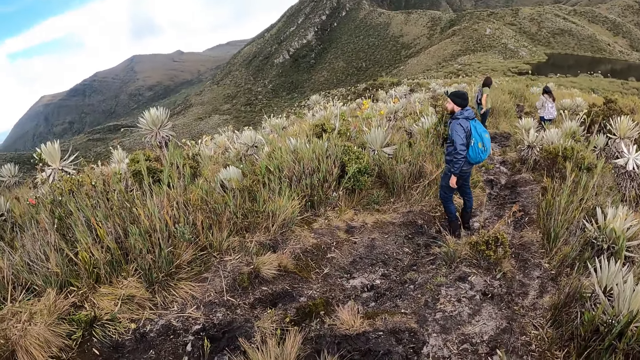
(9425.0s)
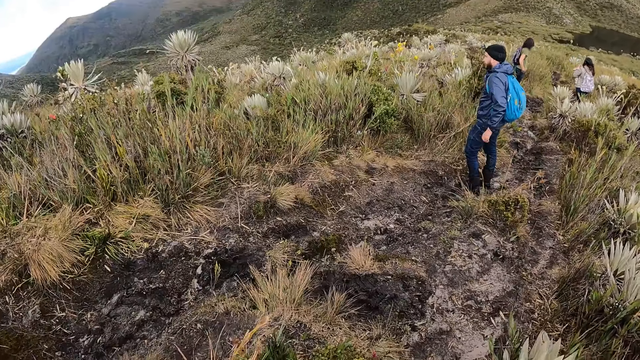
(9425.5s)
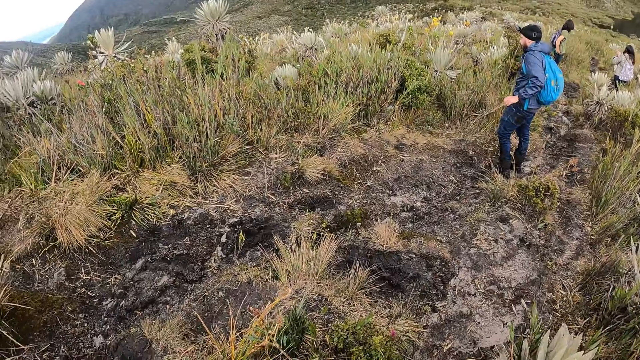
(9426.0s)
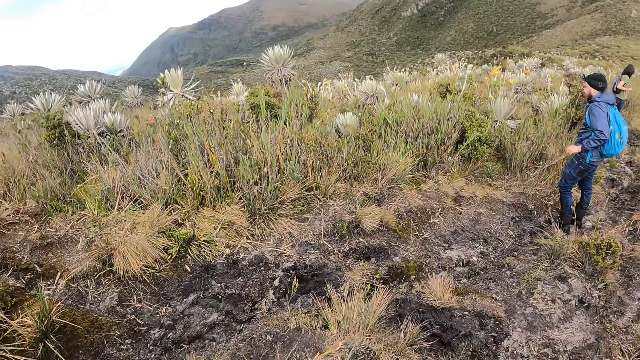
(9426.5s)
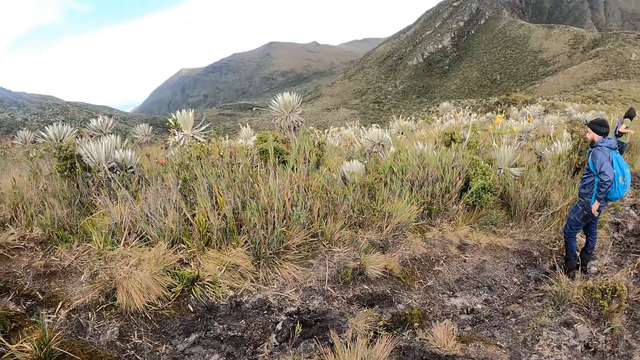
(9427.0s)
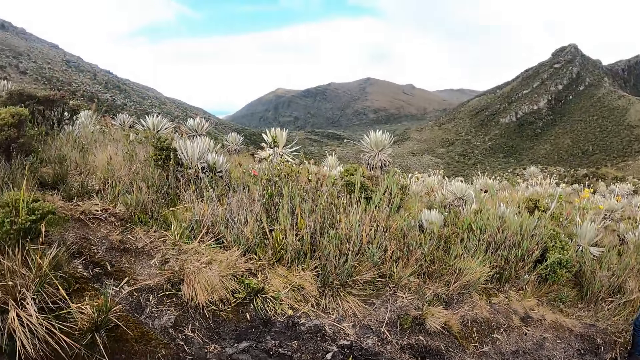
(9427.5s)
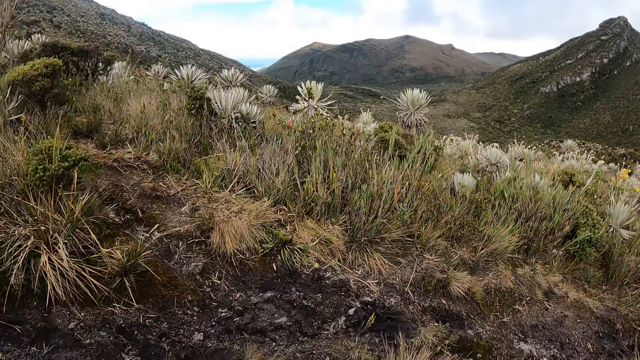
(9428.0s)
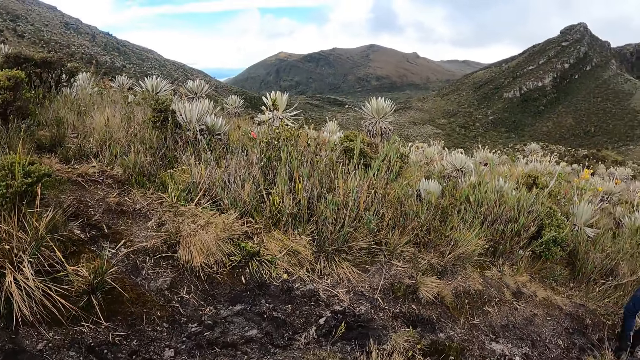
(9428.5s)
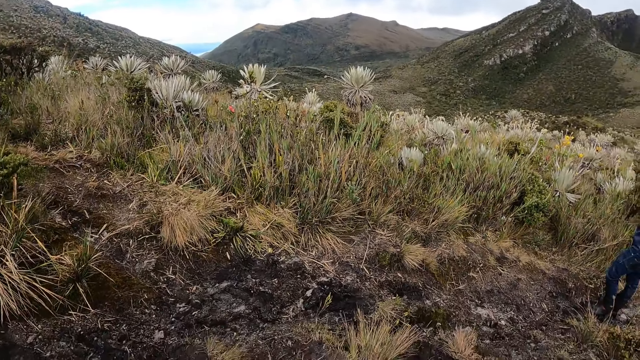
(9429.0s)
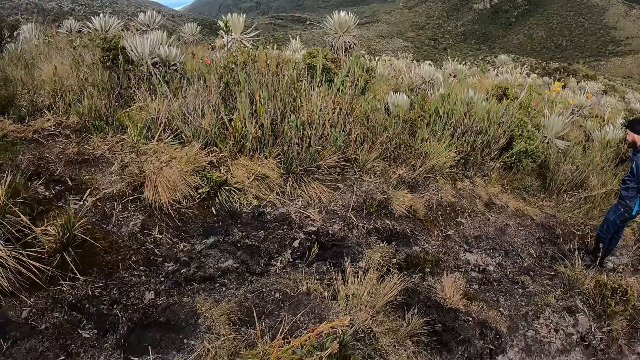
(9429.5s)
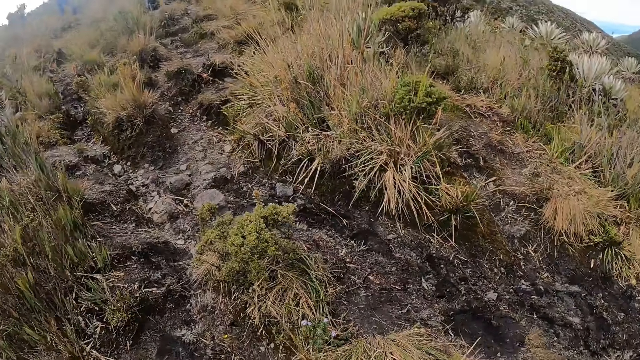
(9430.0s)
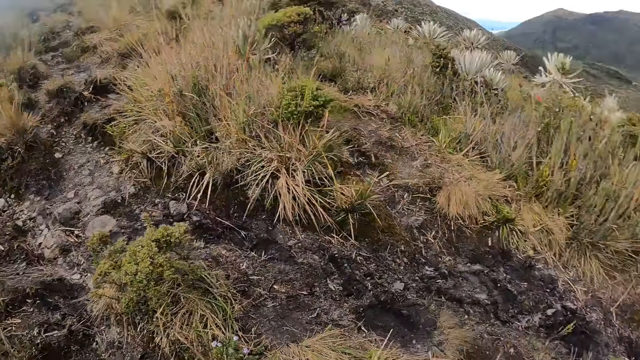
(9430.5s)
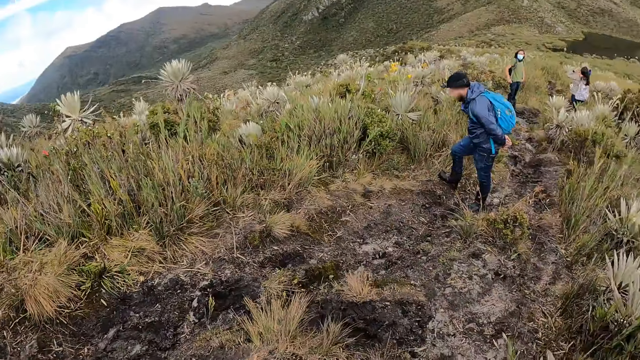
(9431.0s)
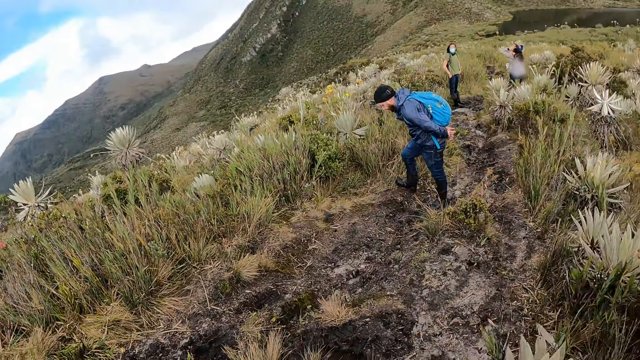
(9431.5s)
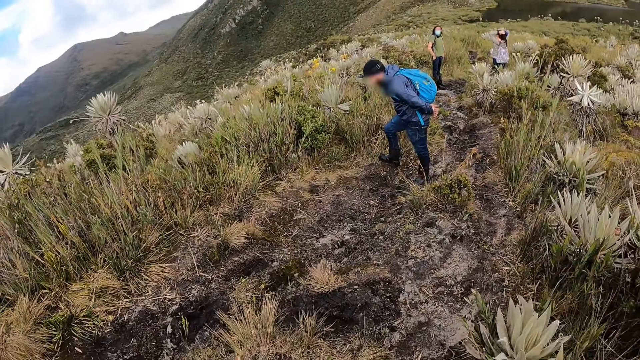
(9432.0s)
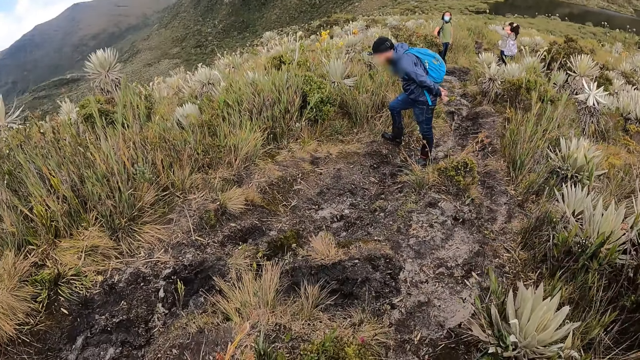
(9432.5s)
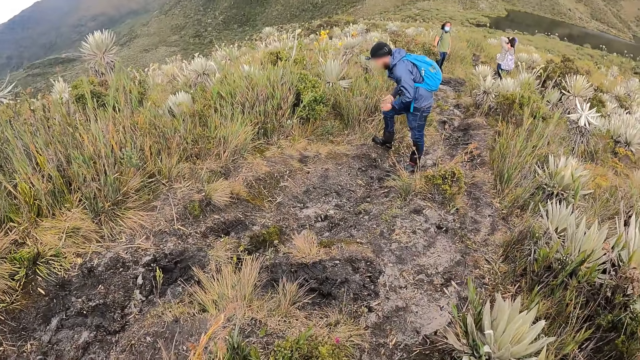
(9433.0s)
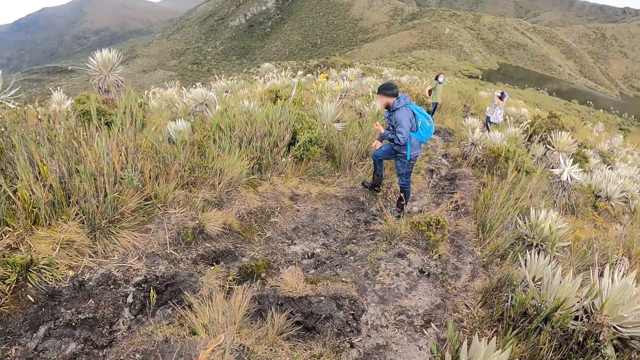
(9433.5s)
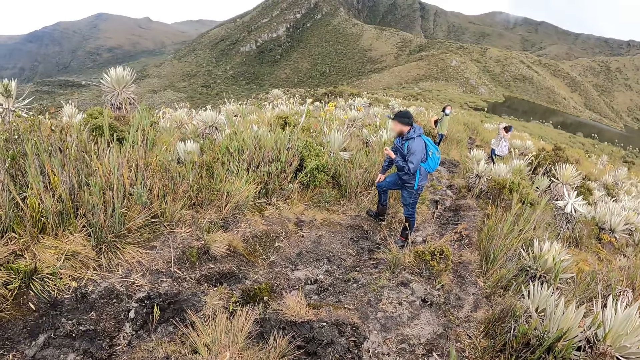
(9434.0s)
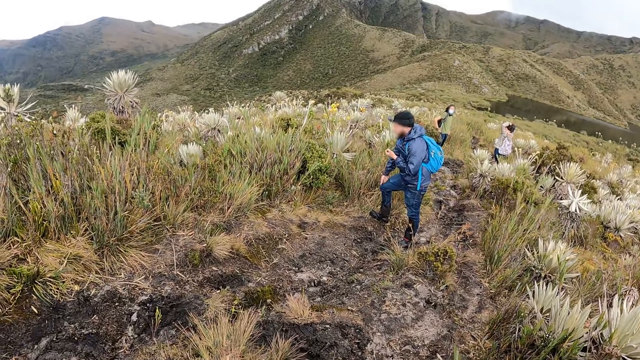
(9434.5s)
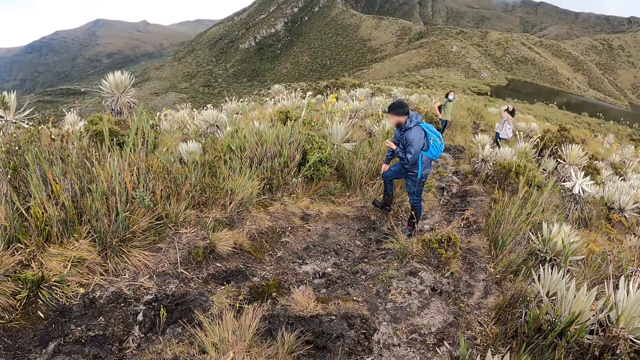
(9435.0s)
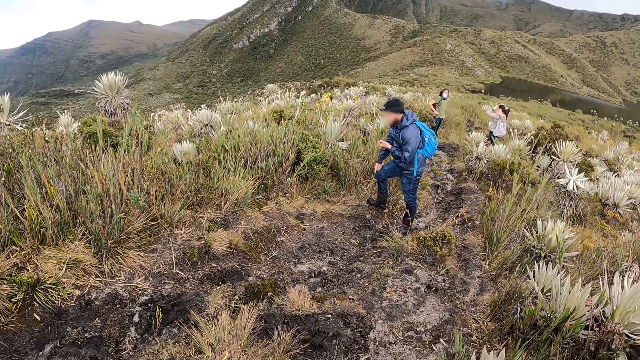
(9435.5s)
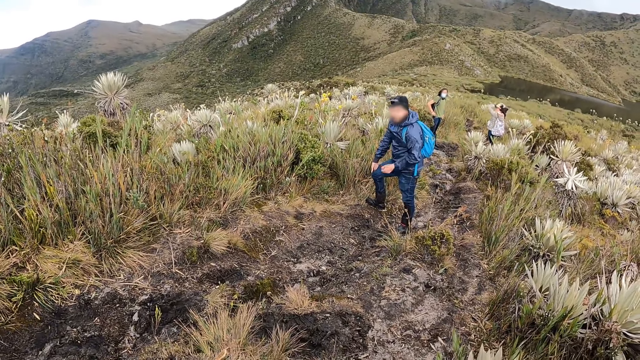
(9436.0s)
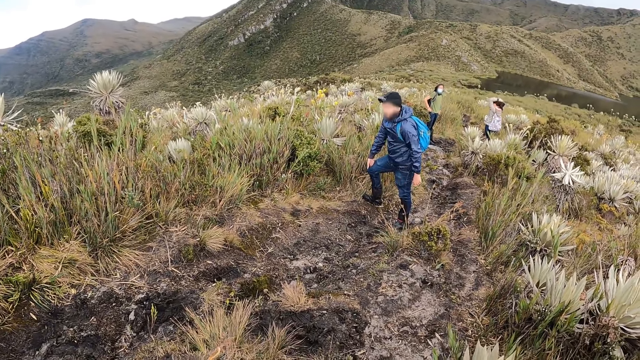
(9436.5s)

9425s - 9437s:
The man puts his right hand on his leg.

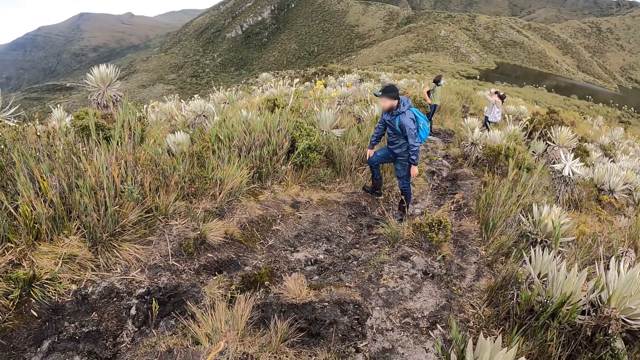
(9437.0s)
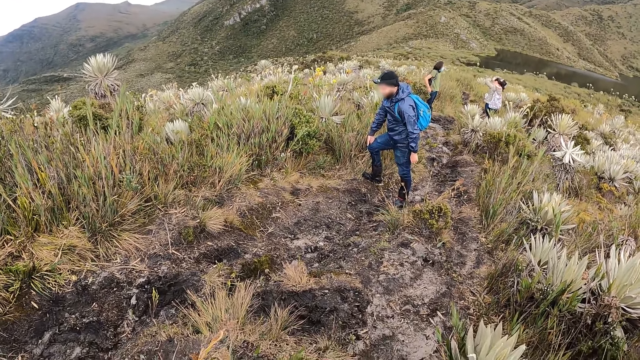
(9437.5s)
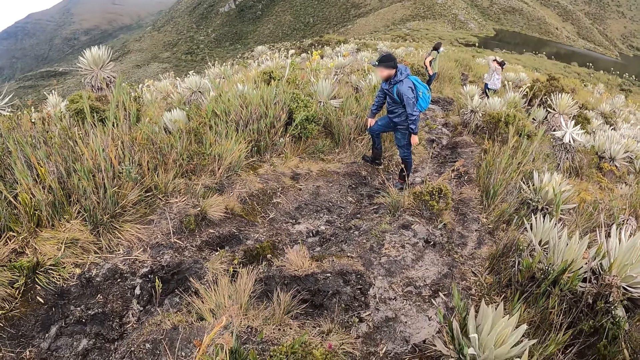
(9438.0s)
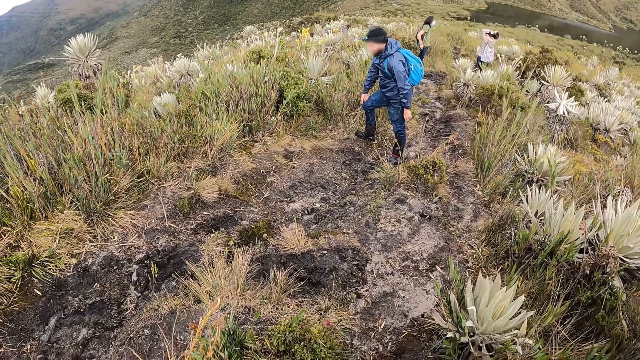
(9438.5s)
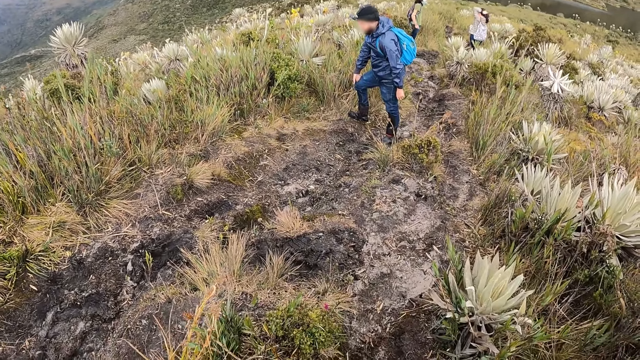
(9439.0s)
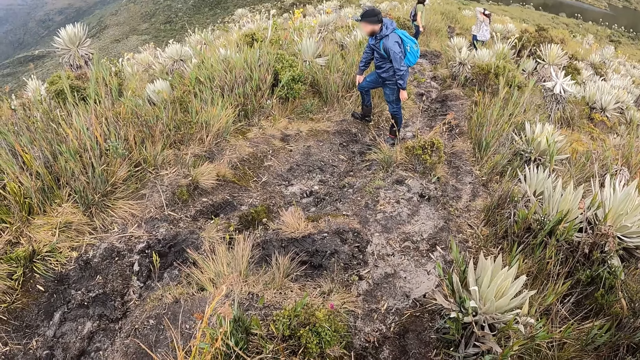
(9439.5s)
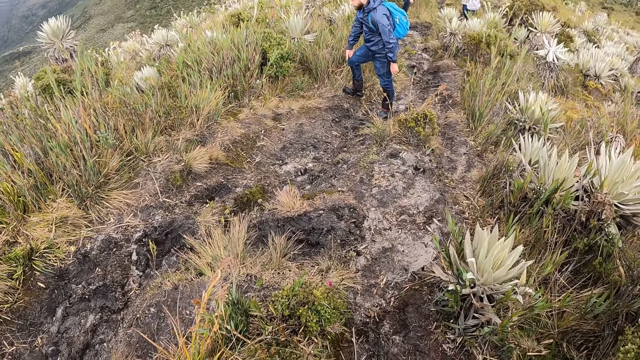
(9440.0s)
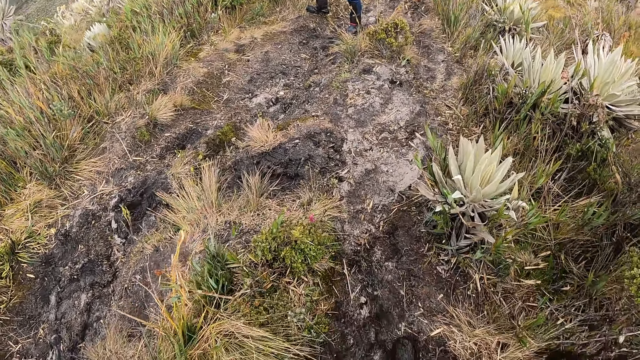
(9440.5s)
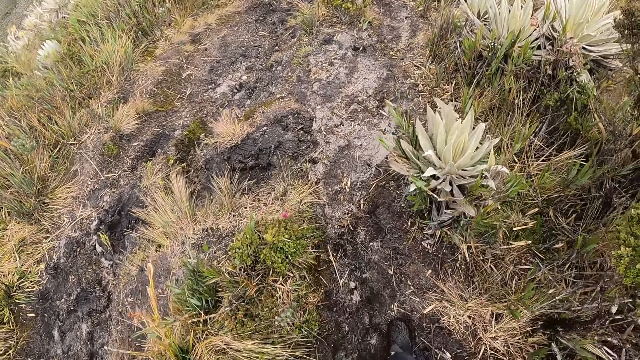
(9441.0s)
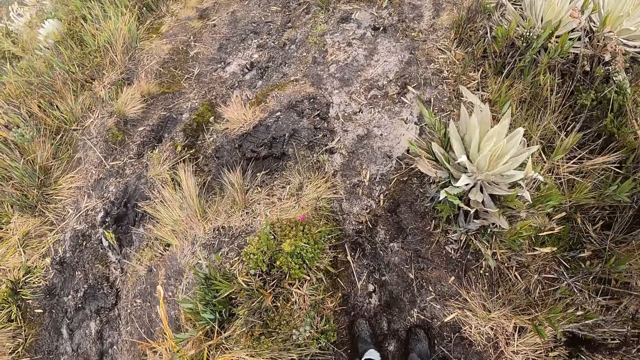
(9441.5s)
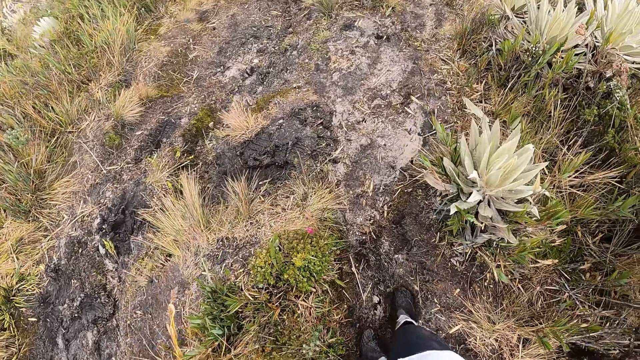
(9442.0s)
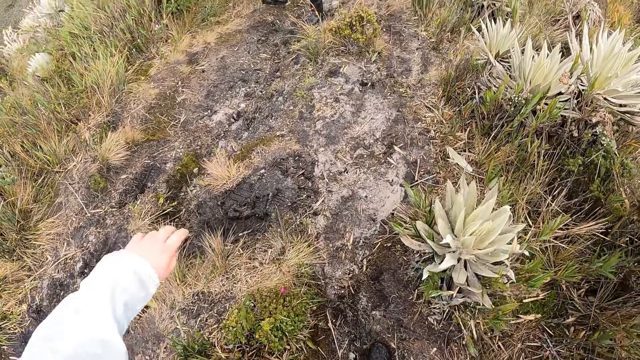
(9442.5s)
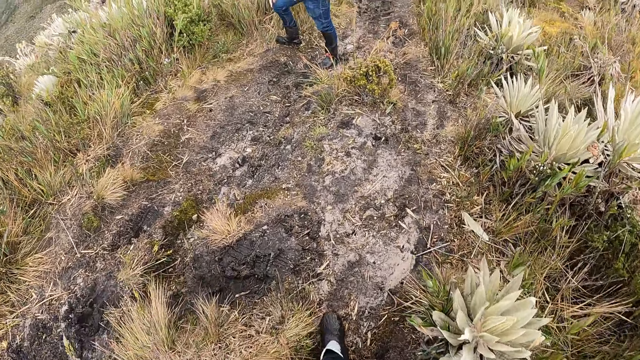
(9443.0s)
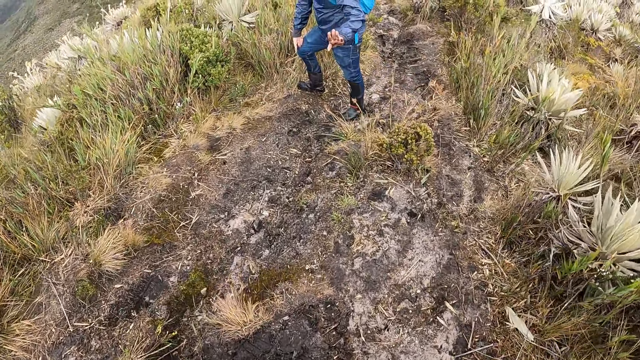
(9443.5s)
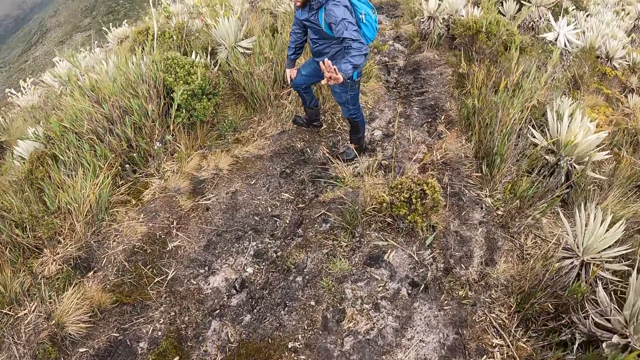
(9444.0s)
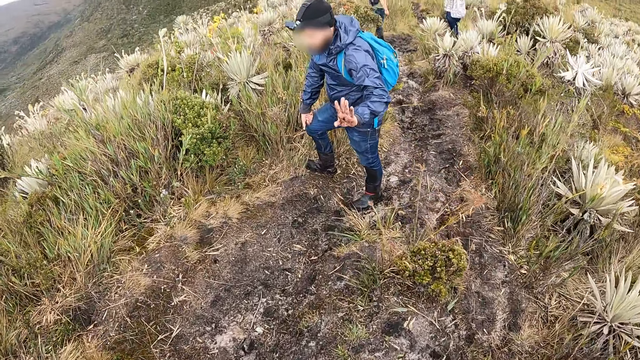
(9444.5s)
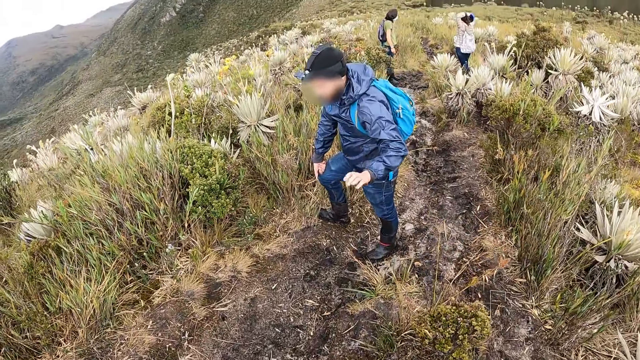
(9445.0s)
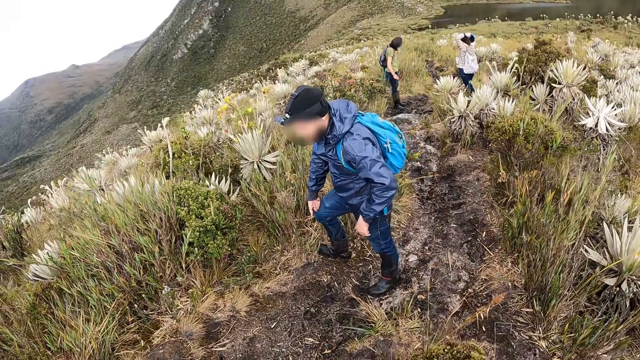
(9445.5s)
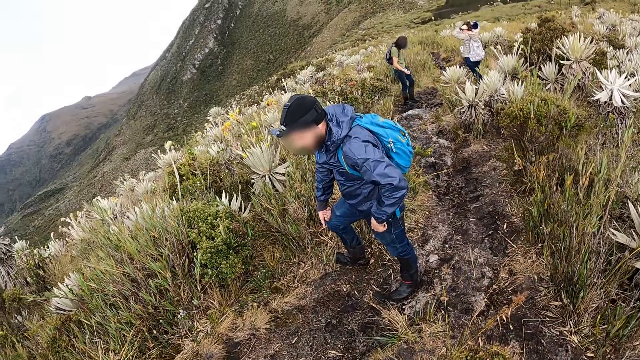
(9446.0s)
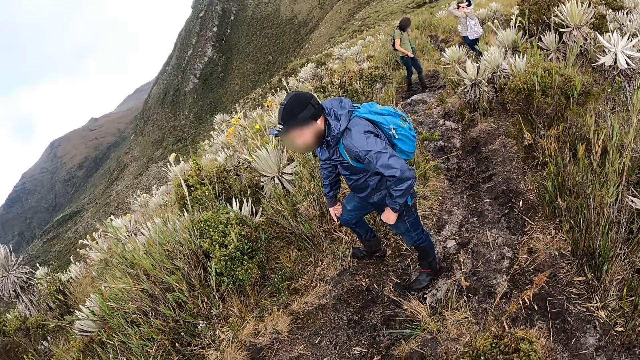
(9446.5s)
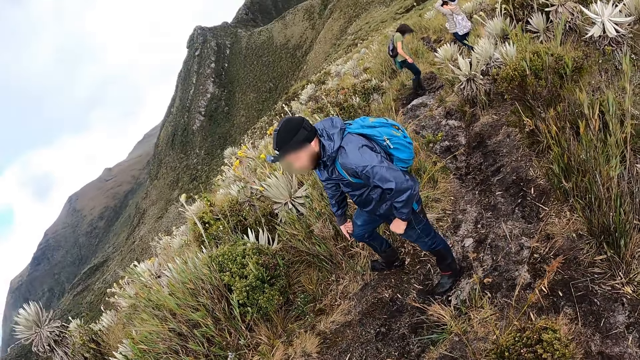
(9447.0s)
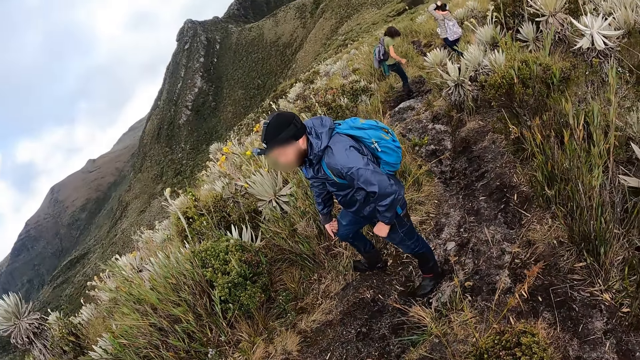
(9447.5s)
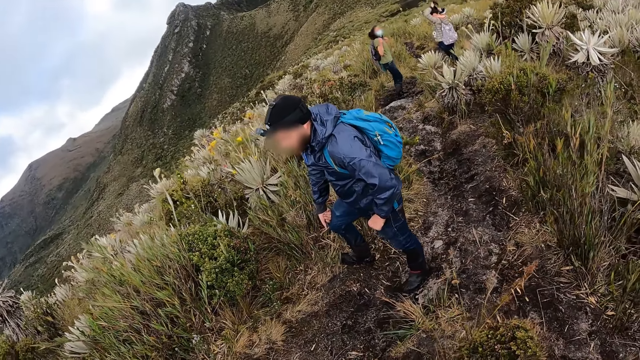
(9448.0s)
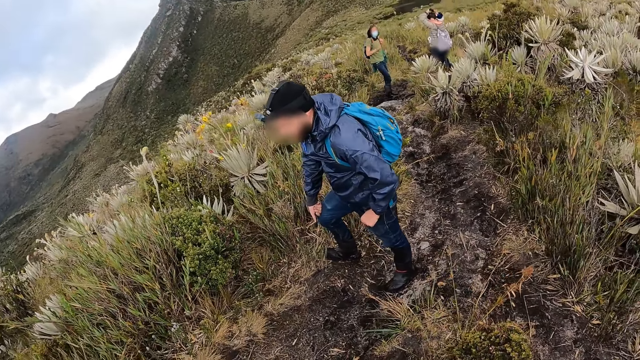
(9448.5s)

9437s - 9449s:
The camera wearer walks to the man. The man gestures to the camera wearer with his left hand. The man puts his left hand on his leg. The camera wearer looks around.
